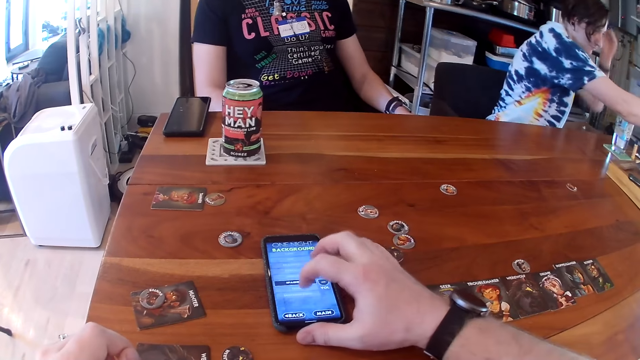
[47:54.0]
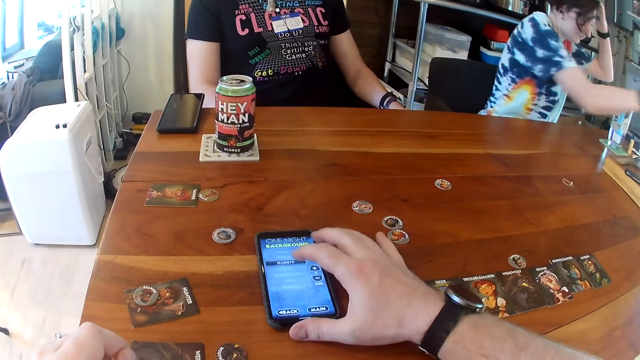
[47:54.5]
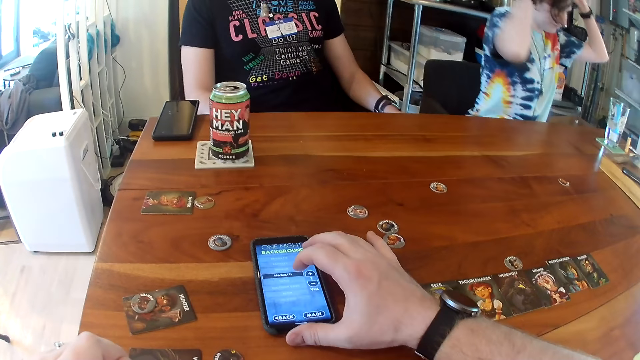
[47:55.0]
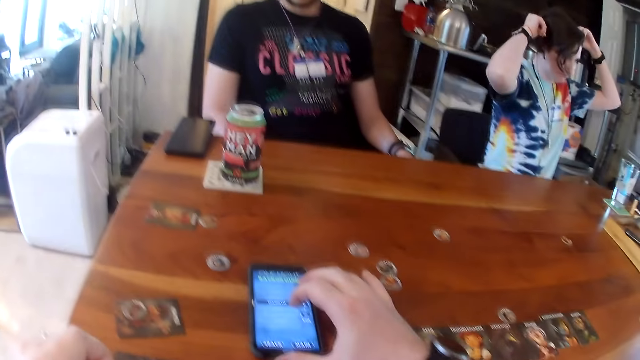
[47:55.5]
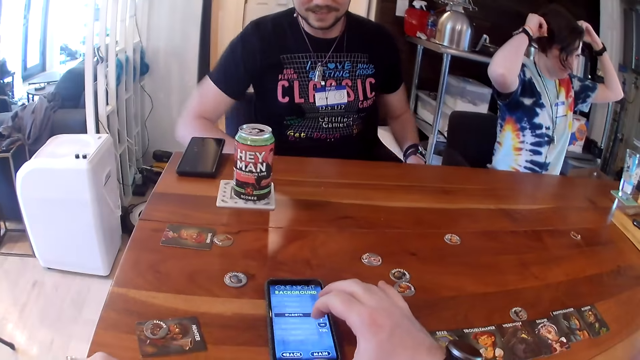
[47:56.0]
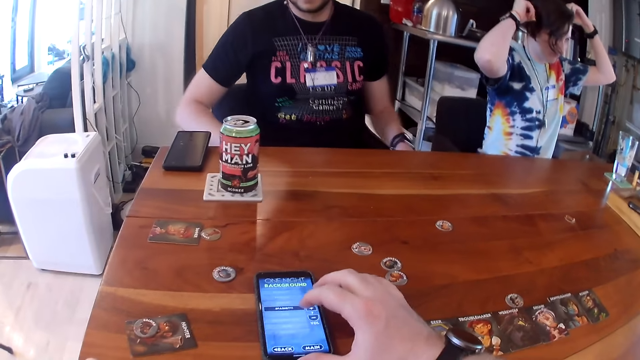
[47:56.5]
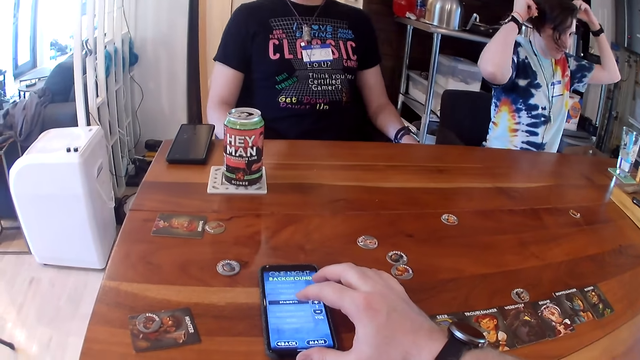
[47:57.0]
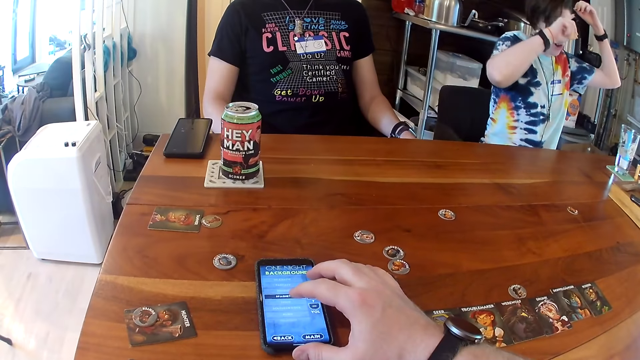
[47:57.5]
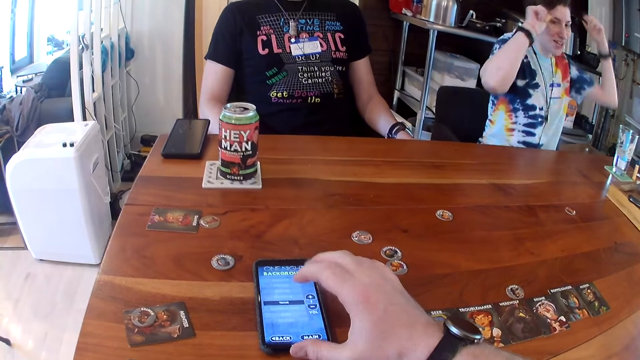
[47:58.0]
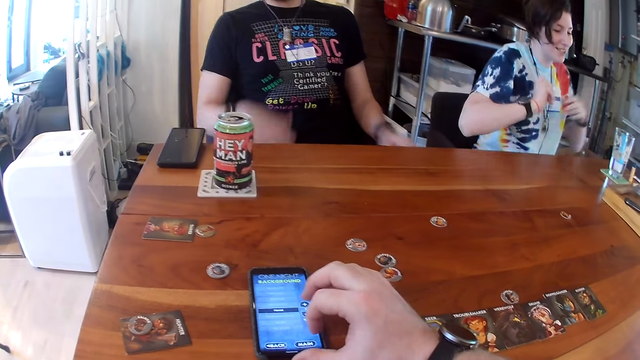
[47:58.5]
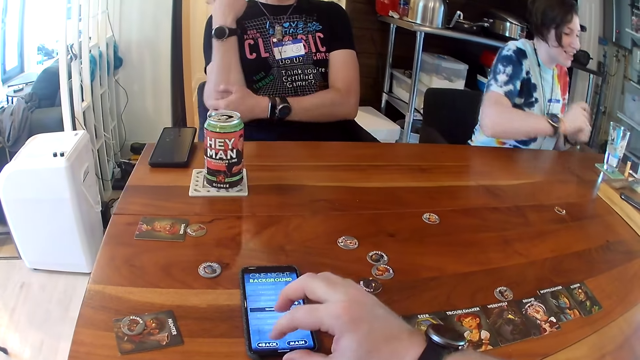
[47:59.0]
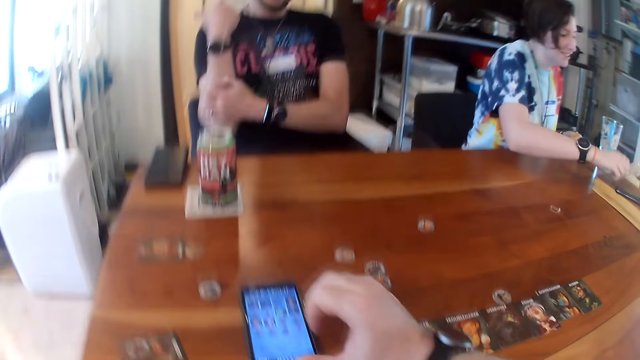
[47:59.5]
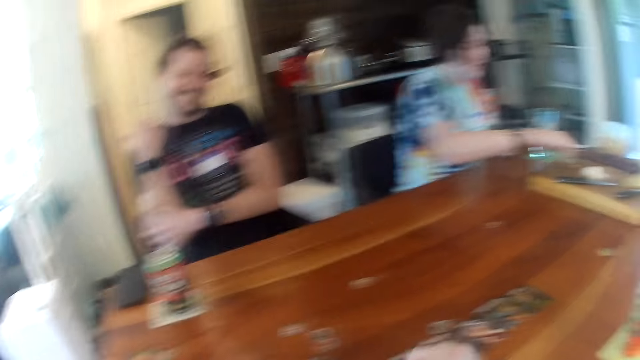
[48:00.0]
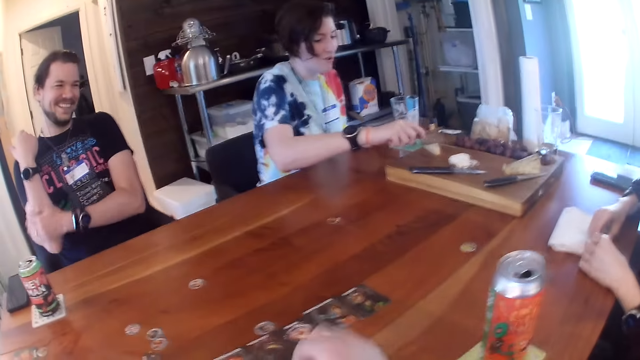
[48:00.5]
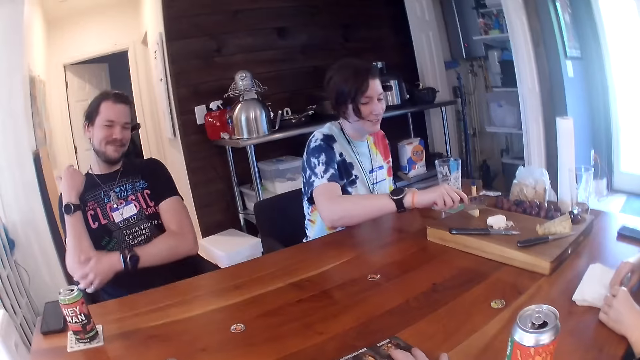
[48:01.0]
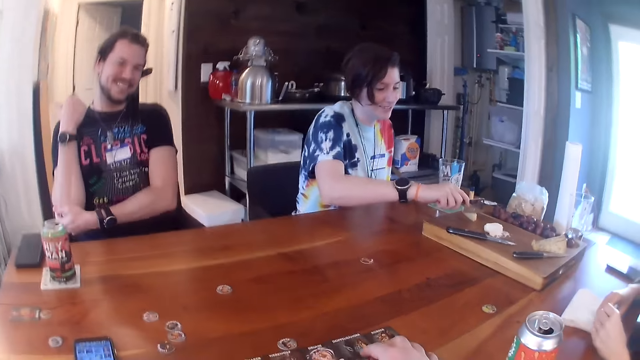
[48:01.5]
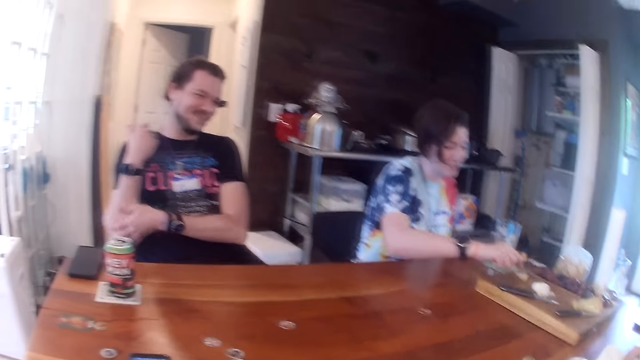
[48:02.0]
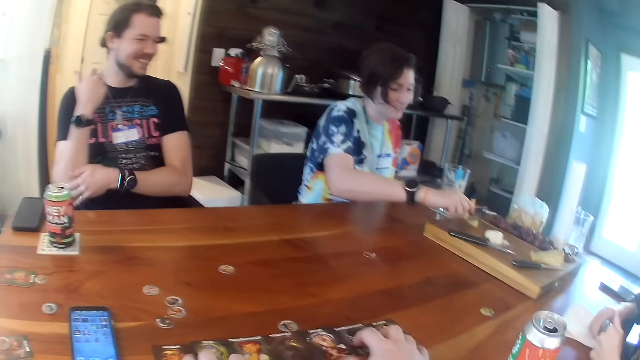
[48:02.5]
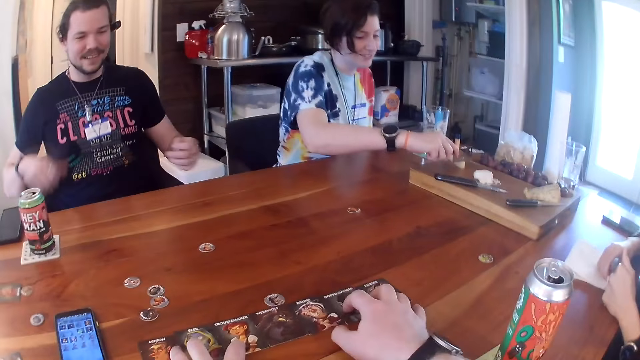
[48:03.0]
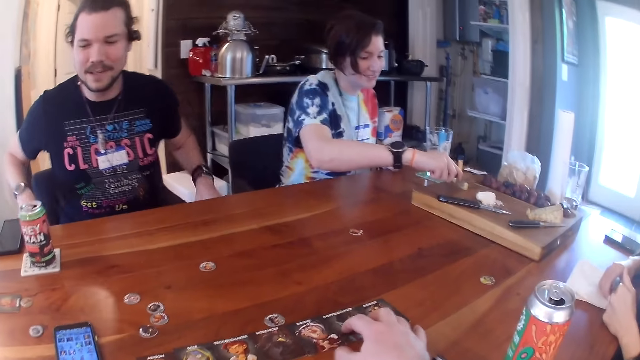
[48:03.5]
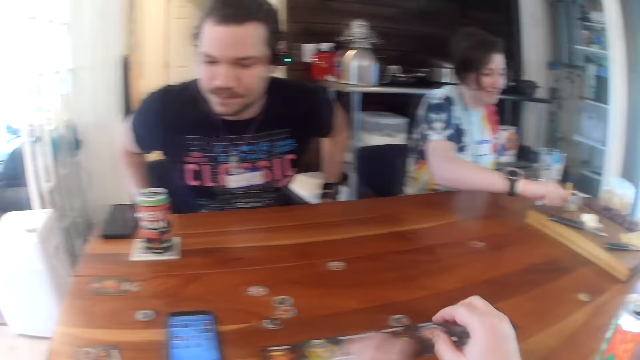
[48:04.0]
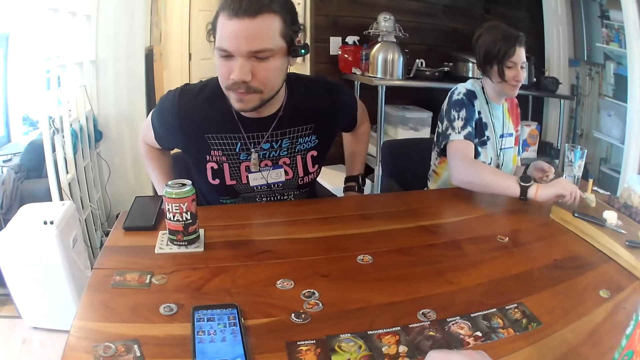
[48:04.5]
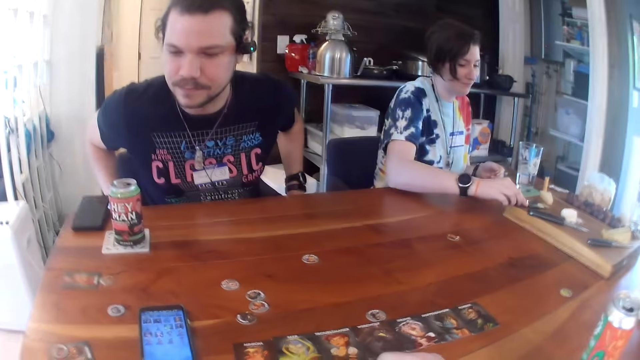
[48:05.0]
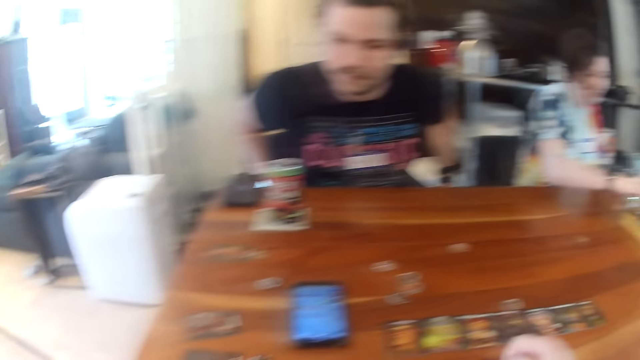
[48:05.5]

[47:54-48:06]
A woman fixes the headset properly on her head with both hands. The camera wearer talks and operates the phone. A man talks with the woman. The man scratches his left elbow with his right hand. The woman picks a cleaver from a chopping board with her right hand. The woman cuts a cheese on the chopping board with the cleaver. The camera wearer talks.

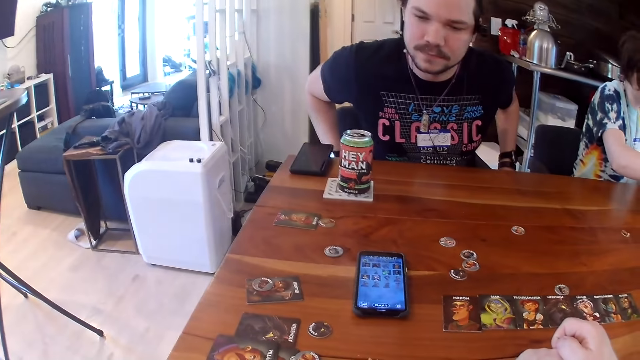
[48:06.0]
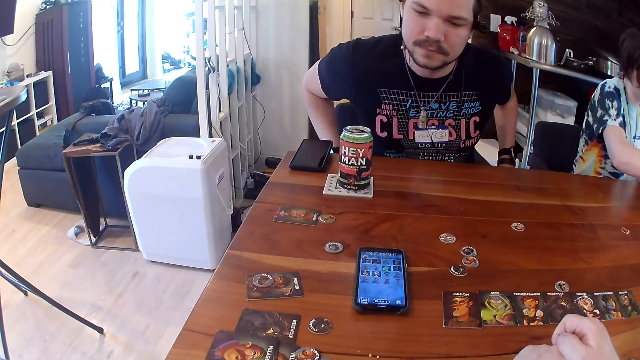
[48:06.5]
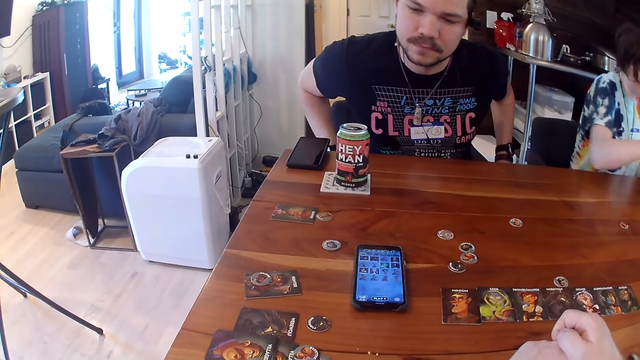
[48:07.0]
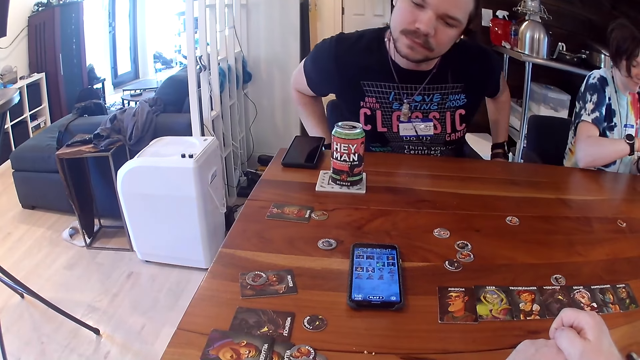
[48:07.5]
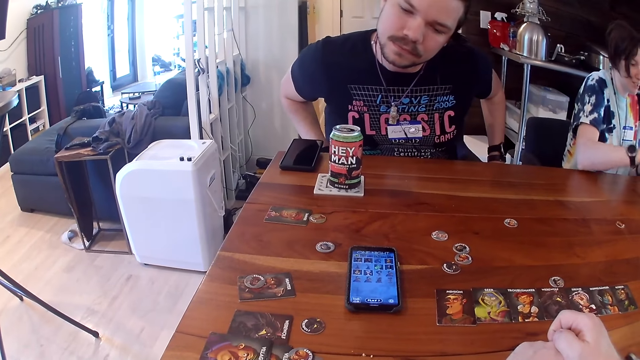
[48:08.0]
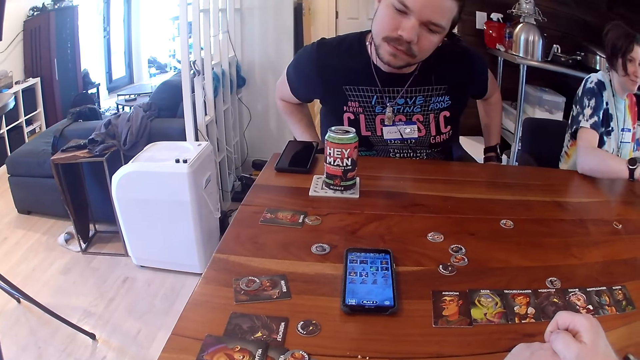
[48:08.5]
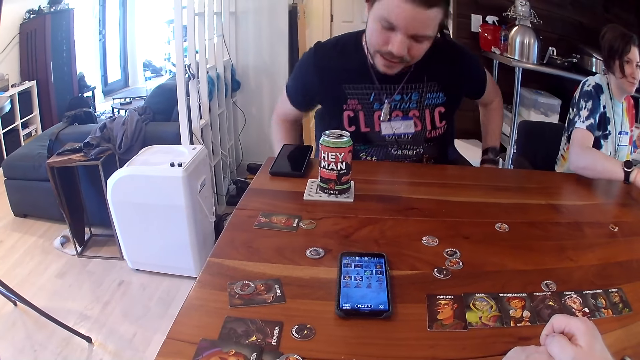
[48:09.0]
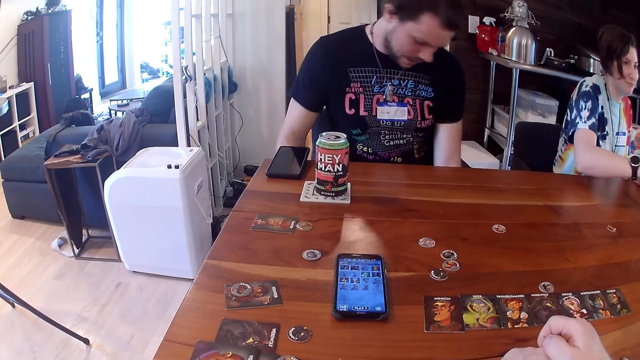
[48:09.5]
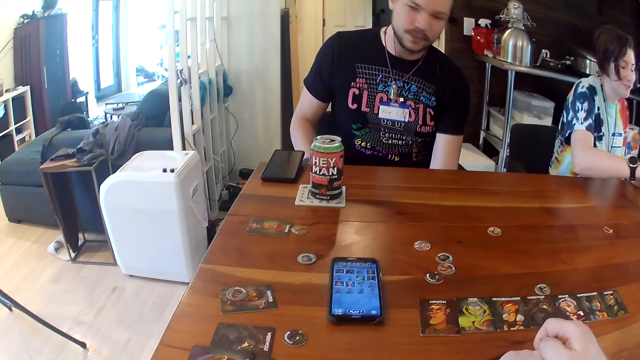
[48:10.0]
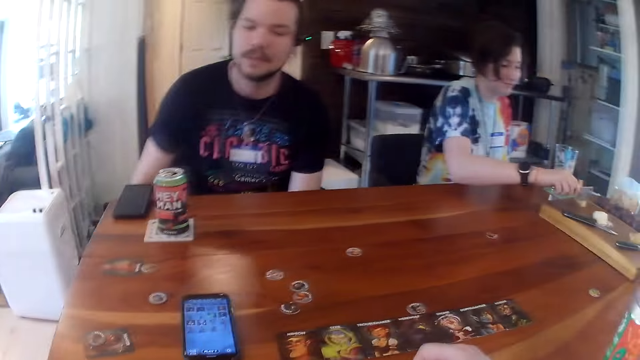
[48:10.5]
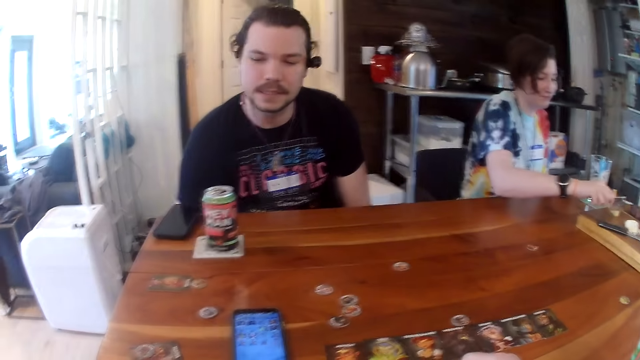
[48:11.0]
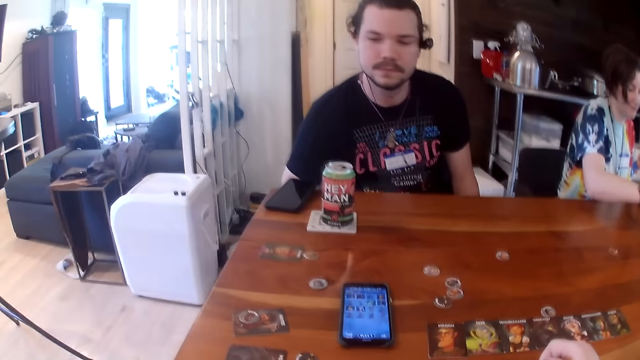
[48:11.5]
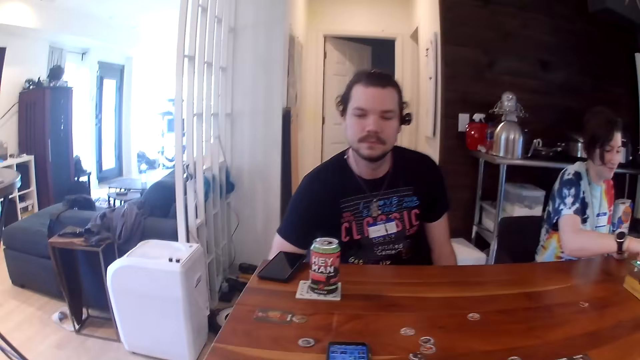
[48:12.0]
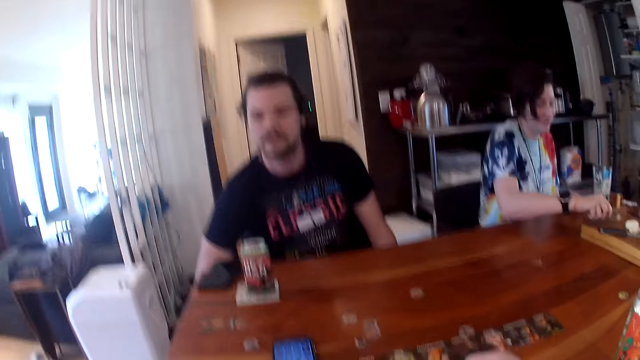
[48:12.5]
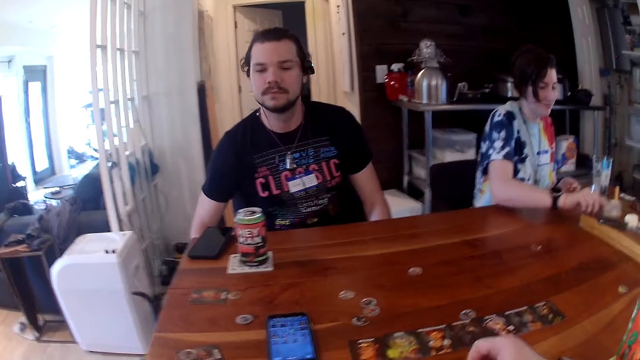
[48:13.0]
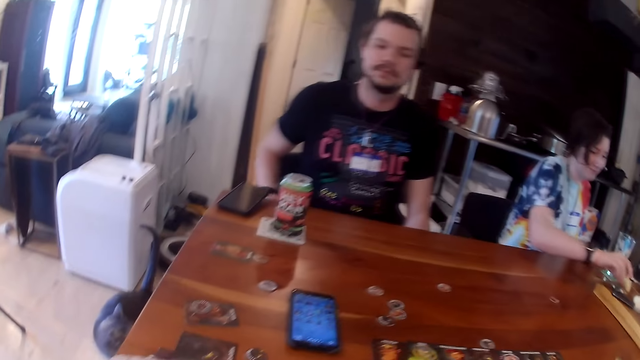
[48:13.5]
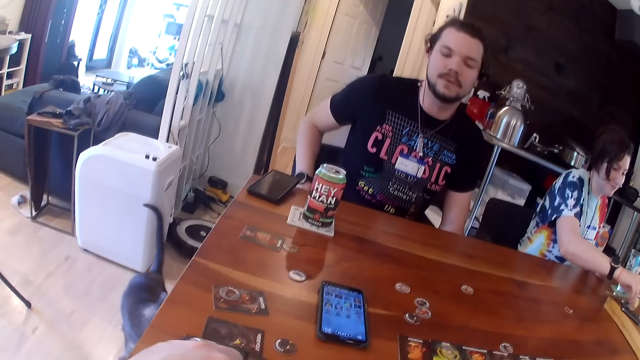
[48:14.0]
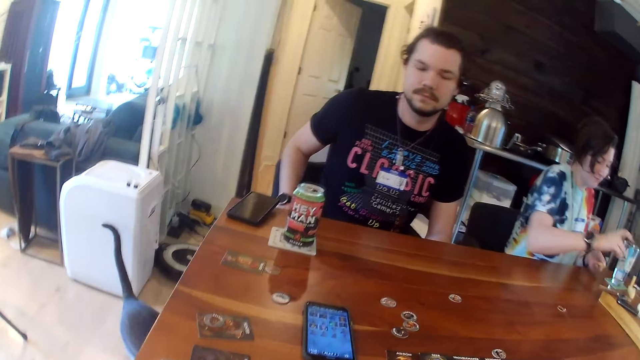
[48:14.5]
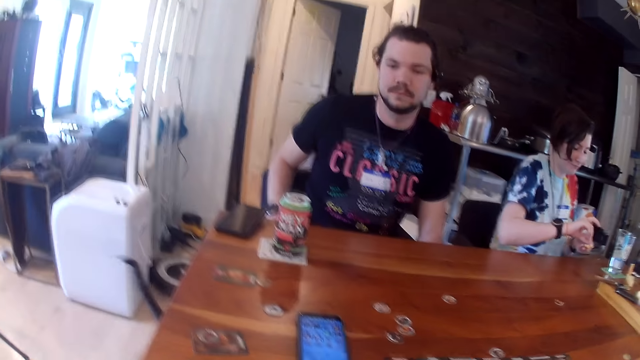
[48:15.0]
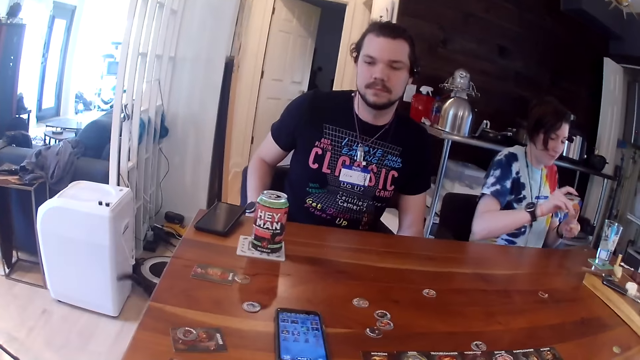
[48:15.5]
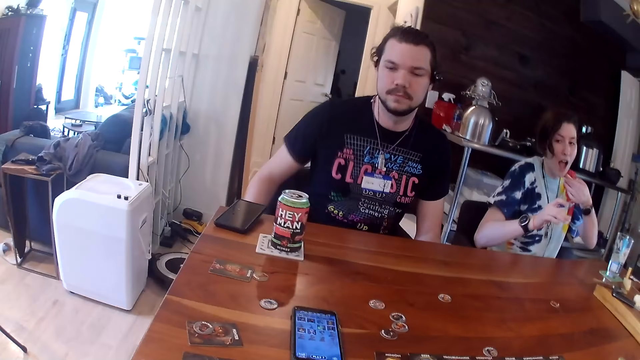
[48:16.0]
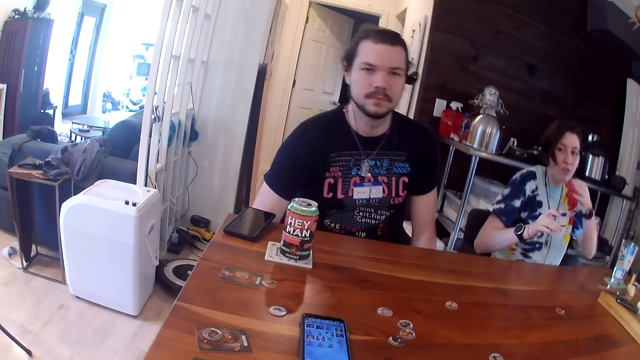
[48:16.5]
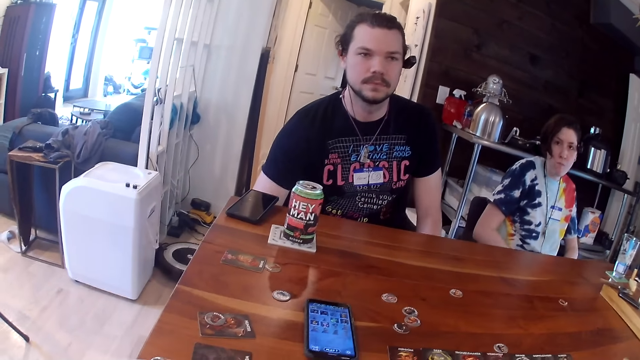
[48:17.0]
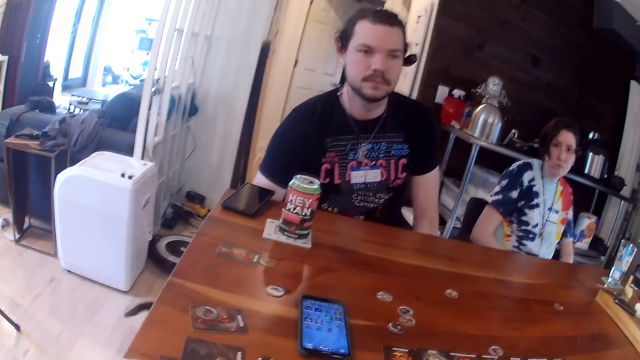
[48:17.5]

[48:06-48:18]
A man stares at the phone. The man talks with the camera wearer. A woman drops the cleaver on the chopping board with her right hand. The woman picks the cheese from the chopping board with her right hand. The woman places the cheese on a chip in her left hand with her right hand. The woman eats the chip in her left hand.
